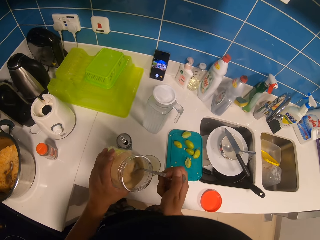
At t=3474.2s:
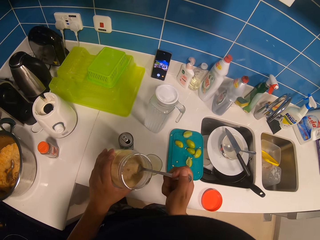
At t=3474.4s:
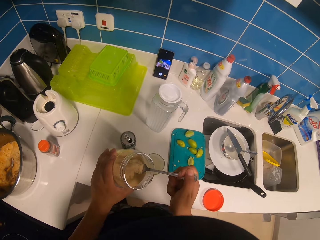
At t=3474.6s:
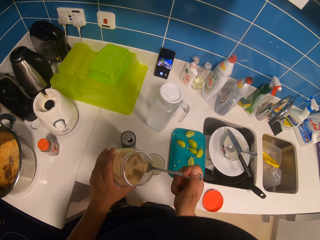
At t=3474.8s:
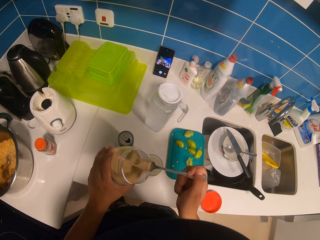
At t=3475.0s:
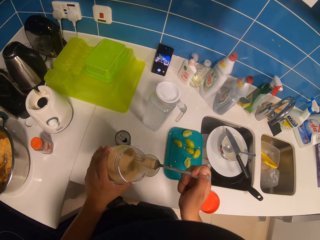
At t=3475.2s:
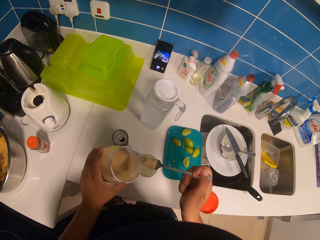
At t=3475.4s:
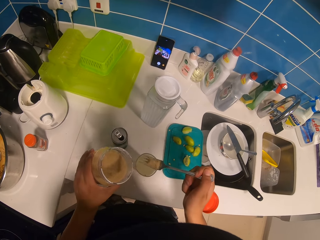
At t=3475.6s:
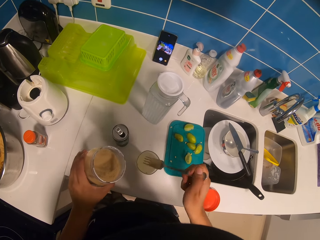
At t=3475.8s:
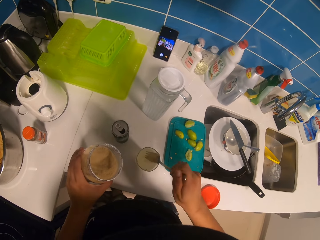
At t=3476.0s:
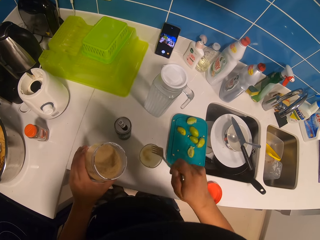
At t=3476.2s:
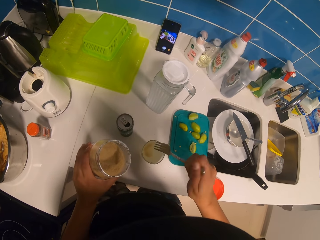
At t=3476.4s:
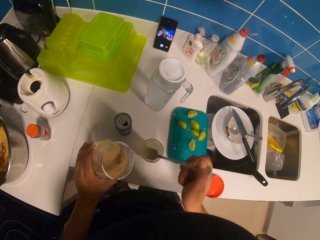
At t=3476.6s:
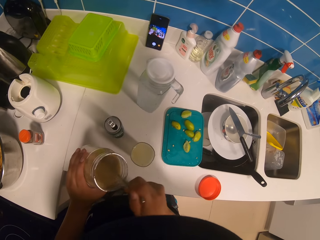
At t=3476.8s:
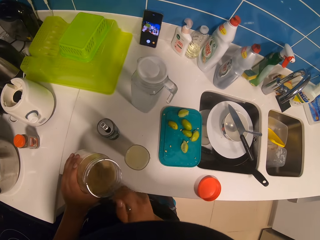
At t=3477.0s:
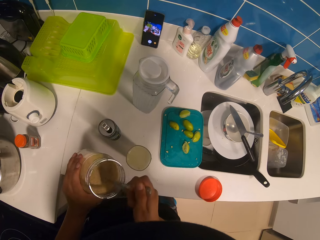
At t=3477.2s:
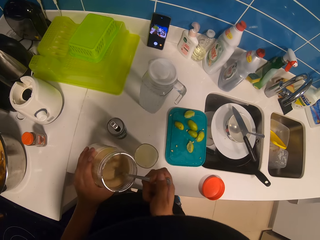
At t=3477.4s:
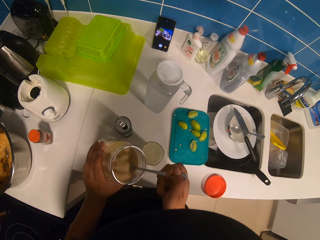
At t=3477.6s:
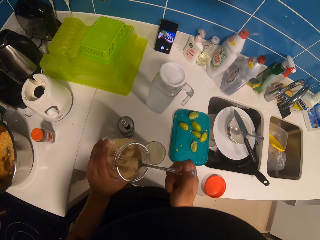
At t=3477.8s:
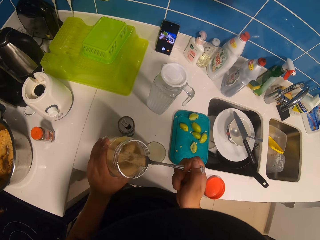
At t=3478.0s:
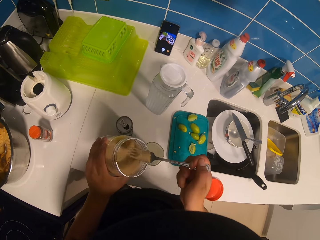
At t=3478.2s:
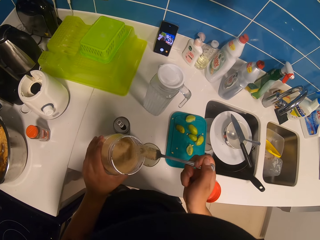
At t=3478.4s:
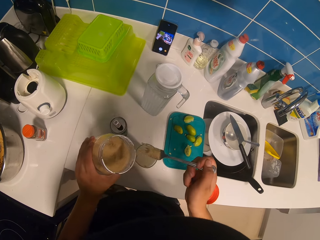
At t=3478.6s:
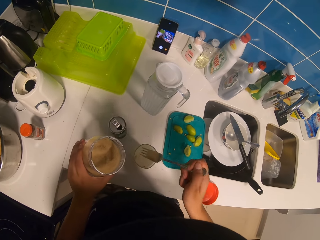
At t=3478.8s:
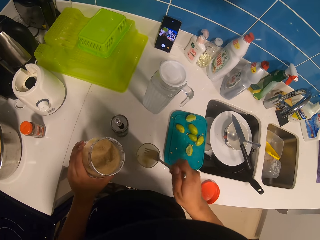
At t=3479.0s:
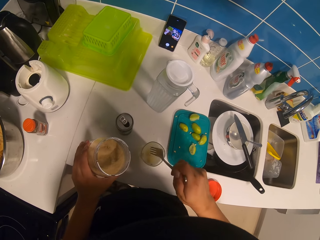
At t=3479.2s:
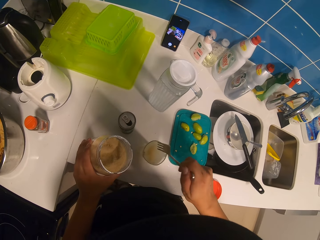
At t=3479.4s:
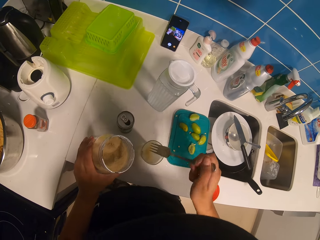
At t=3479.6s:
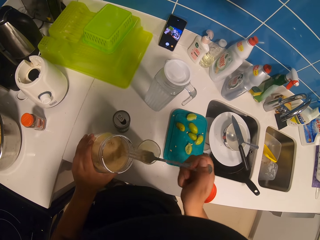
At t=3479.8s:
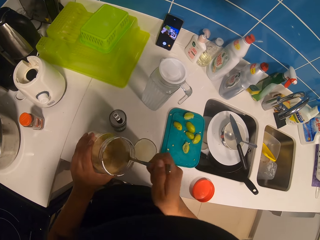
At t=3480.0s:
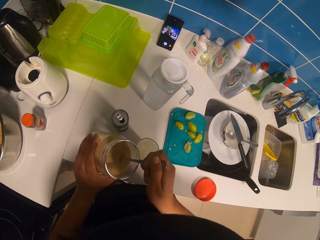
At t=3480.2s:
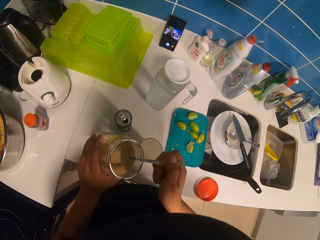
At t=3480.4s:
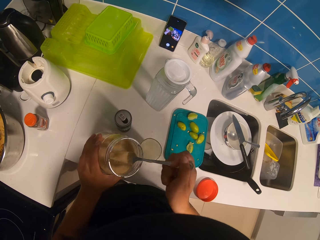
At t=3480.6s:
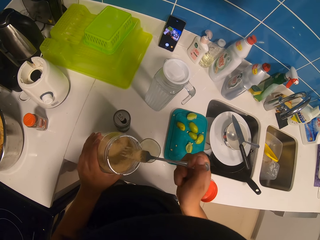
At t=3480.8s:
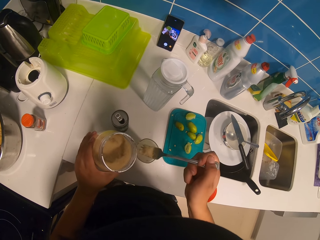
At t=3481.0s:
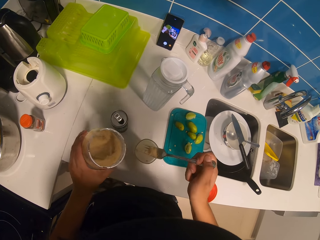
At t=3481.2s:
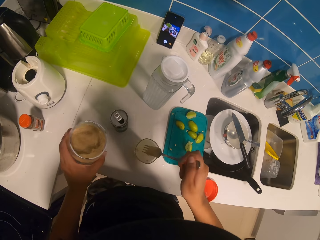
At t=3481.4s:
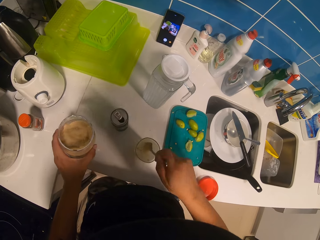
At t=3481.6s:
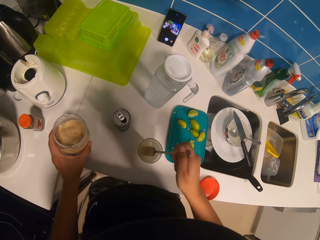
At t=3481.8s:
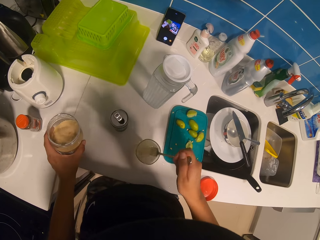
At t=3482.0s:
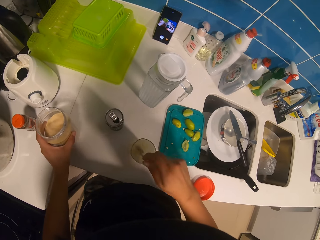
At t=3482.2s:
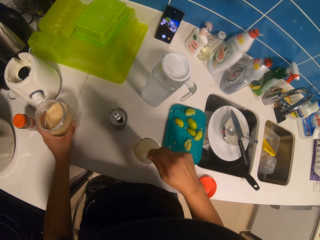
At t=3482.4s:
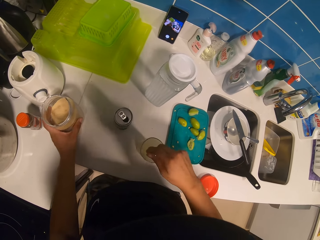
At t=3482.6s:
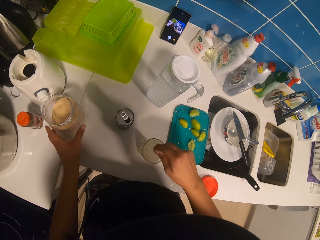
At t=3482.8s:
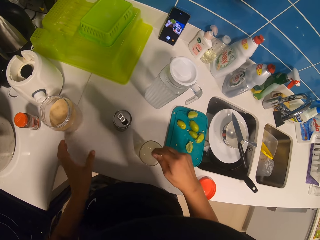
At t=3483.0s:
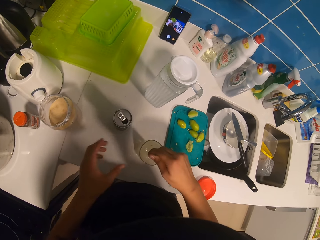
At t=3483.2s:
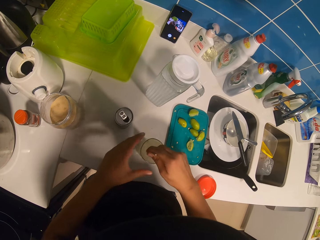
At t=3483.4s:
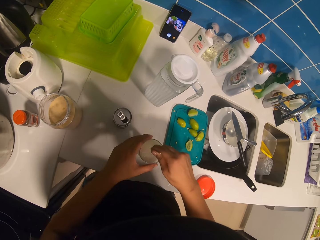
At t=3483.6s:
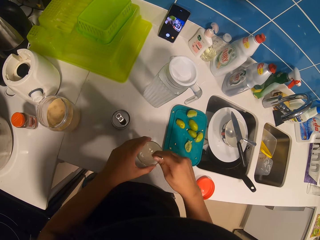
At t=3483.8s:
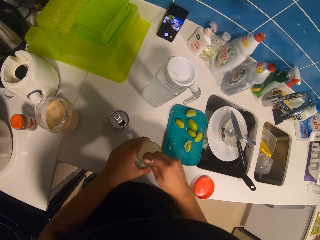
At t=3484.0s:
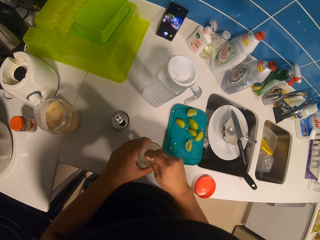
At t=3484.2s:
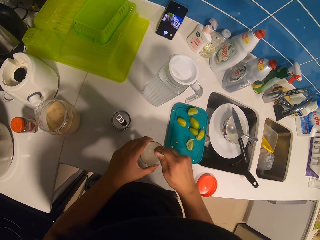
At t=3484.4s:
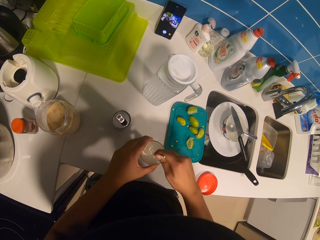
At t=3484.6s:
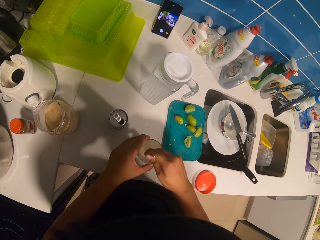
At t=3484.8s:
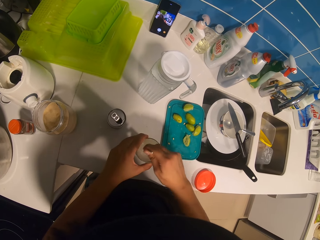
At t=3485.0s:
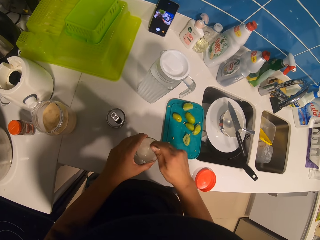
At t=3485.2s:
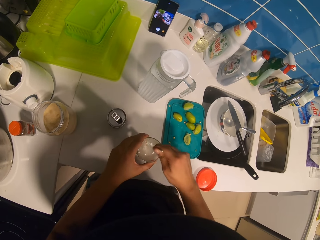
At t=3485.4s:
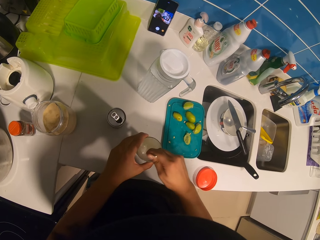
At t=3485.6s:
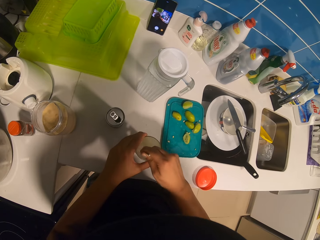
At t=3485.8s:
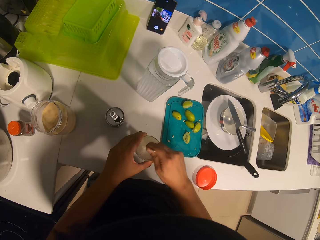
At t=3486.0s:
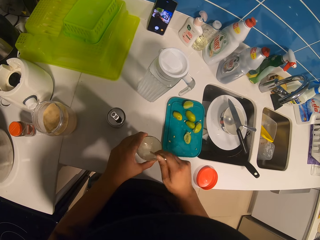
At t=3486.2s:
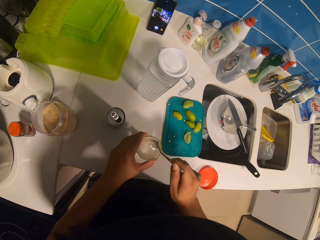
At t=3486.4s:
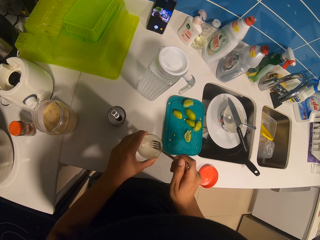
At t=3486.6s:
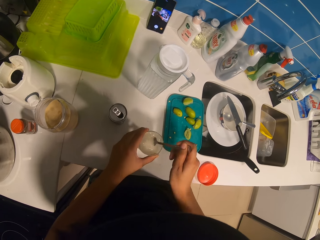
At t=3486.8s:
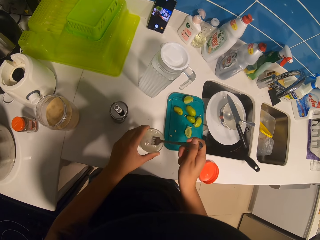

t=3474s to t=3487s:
The camera wearer adds sugar in the lemonade. They stir the lemonade using the fork. They drop the plastic container on the cabinet.

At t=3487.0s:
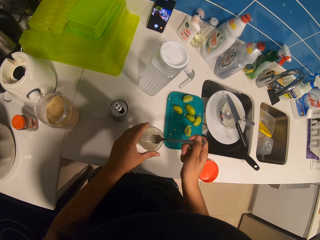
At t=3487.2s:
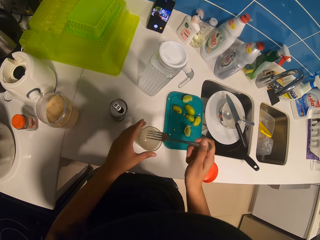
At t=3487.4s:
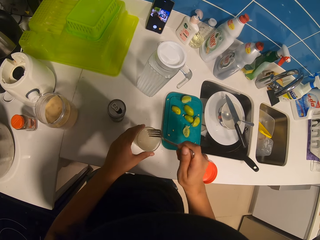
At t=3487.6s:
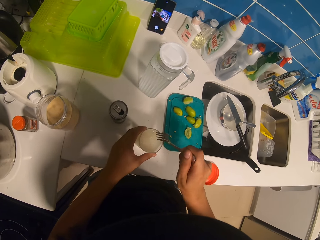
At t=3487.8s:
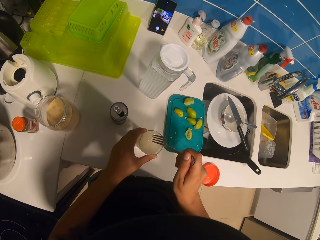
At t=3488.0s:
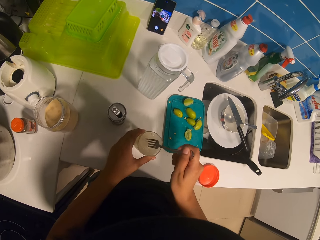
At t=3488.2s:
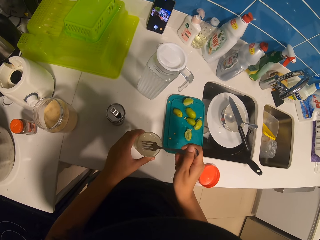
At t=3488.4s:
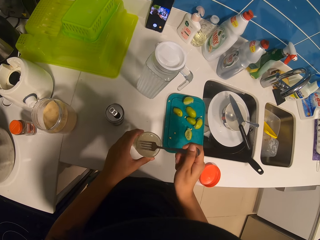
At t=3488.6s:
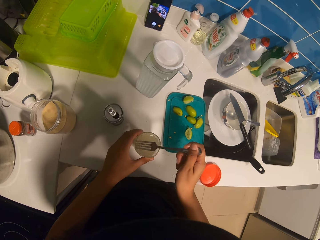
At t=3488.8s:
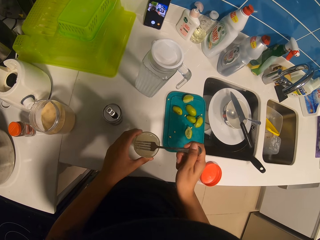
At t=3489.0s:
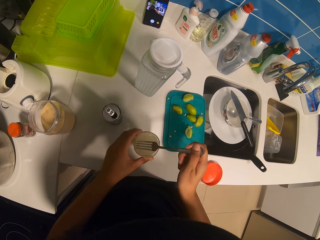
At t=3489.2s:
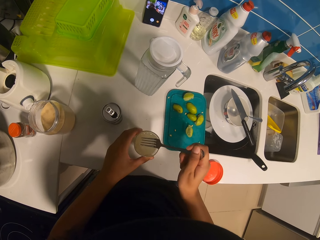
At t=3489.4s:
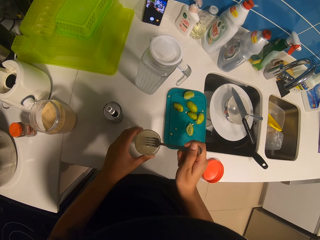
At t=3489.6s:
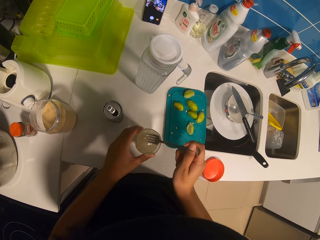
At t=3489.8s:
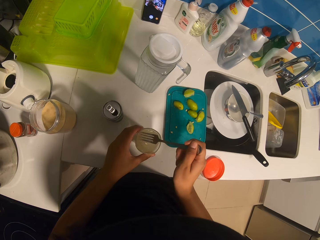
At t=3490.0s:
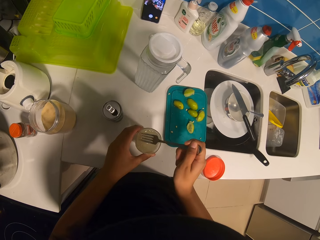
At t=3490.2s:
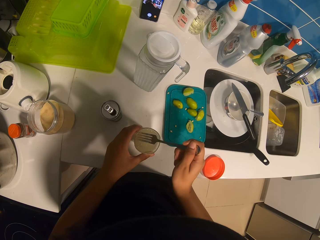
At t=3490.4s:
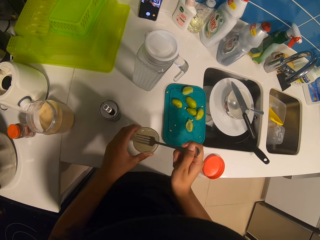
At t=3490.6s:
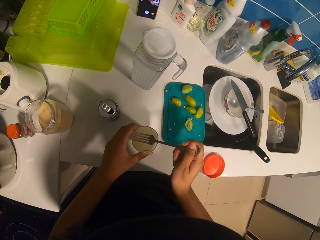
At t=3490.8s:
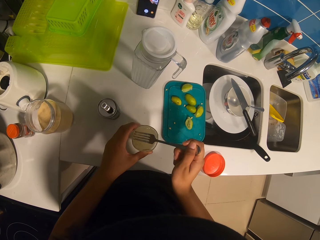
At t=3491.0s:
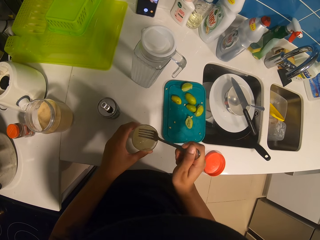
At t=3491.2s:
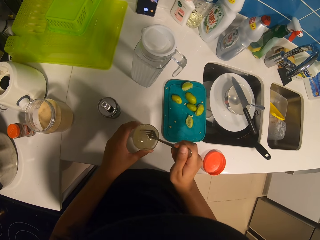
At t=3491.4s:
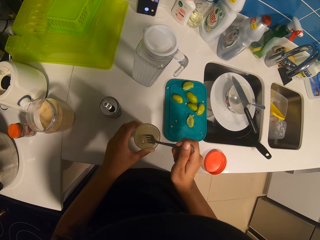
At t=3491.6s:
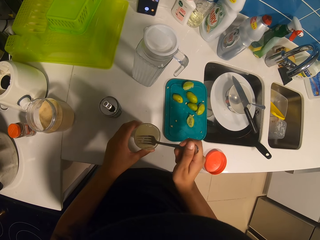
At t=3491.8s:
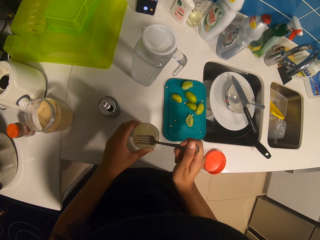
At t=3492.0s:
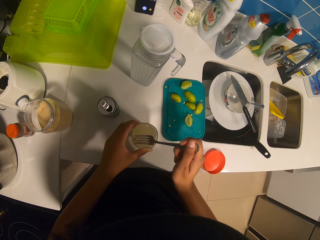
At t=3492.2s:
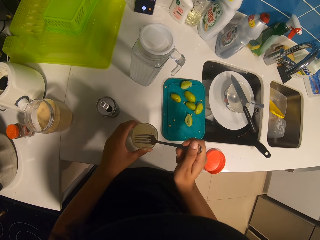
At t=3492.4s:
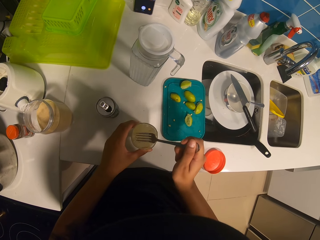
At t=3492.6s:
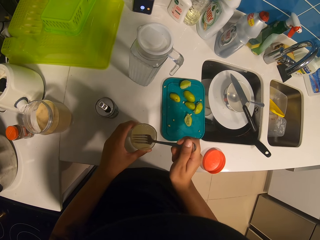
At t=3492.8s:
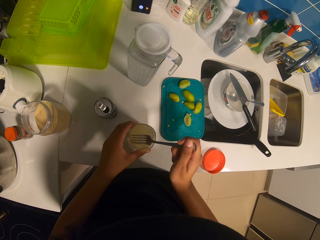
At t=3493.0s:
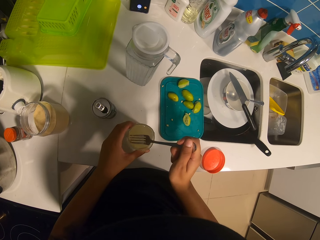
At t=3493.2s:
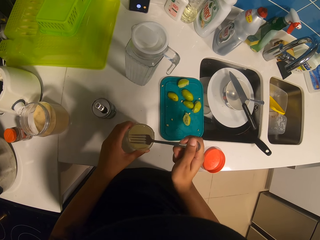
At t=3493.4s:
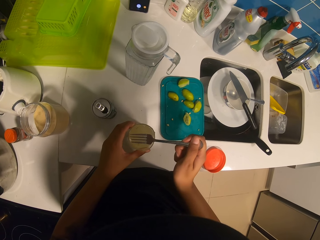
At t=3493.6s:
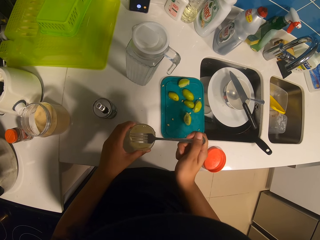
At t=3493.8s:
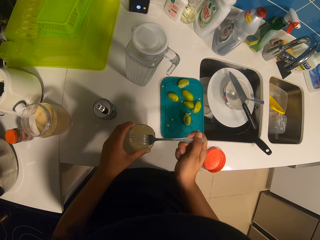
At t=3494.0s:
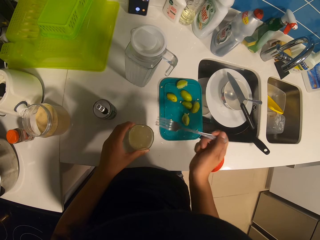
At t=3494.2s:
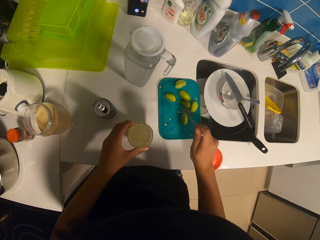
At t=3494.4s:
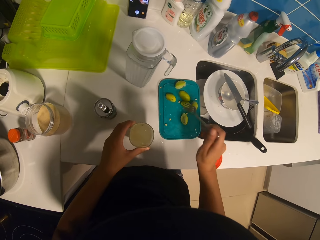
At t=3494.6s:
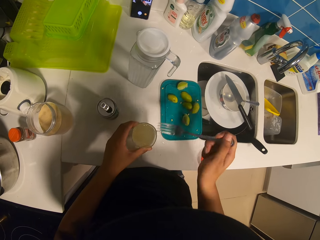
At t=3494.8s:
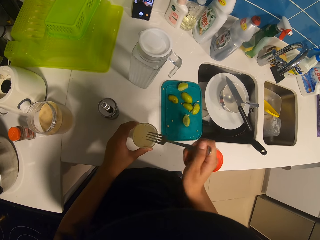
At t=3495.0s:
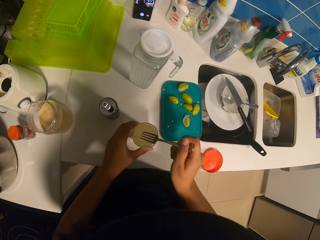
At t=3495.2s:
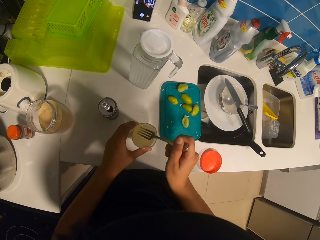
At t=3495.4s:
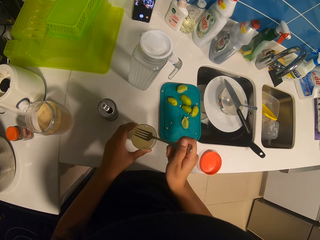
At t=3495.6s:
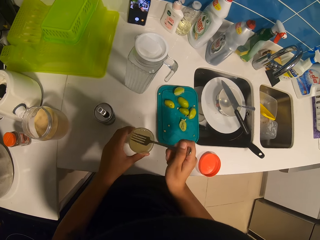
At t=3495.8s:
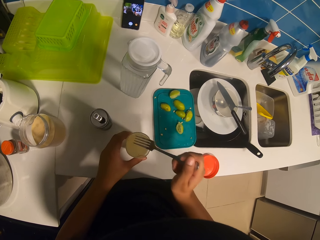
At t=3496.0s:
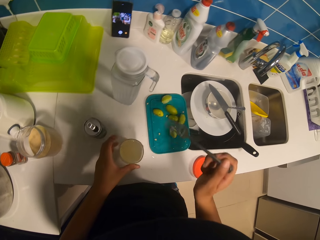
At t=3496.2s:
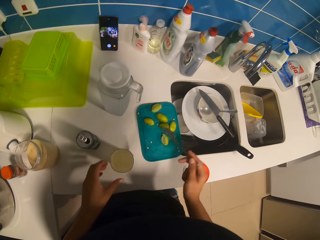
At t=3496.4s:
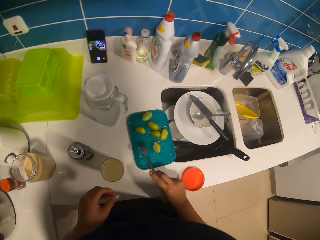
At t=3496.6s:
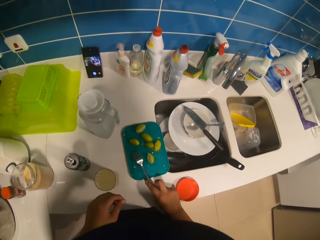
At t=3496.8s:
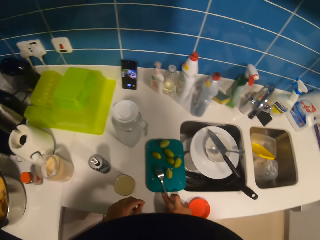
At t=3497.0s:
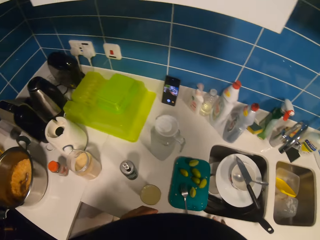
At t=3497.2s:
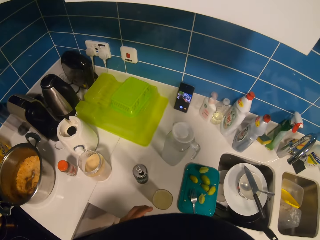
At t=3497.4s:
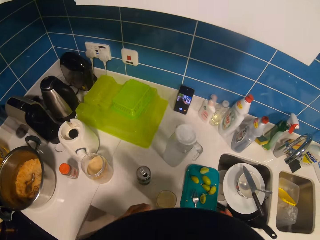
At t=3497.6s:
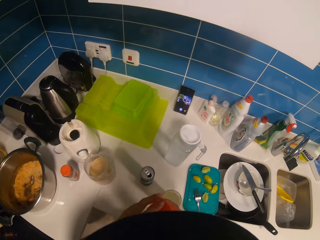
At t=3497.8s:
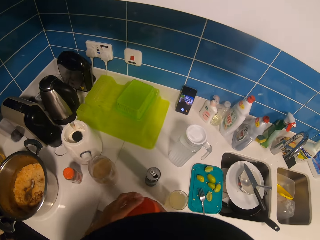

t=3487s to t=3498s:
The camera wearer drops the fork on the chopping board.
